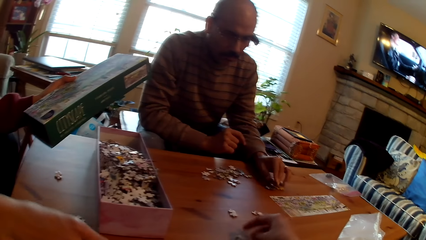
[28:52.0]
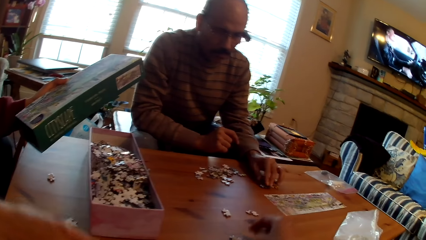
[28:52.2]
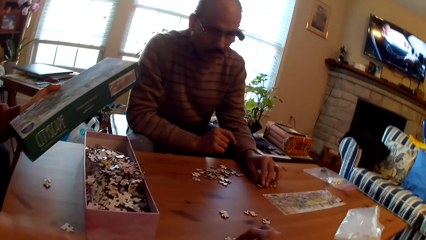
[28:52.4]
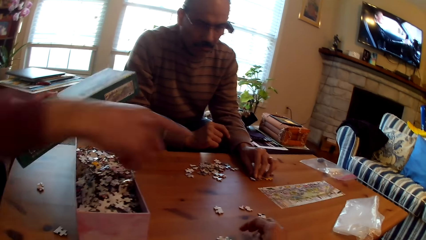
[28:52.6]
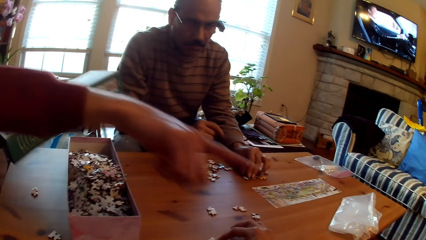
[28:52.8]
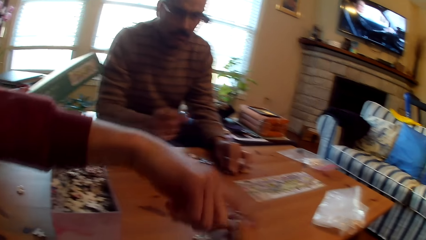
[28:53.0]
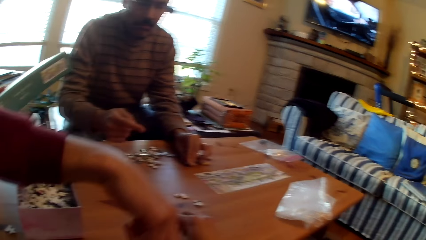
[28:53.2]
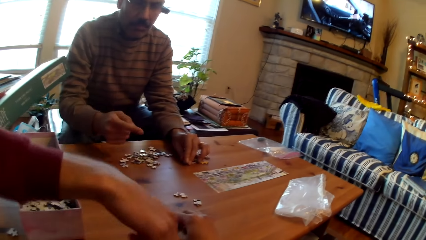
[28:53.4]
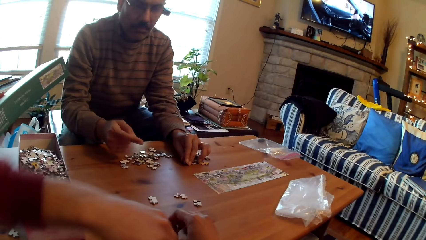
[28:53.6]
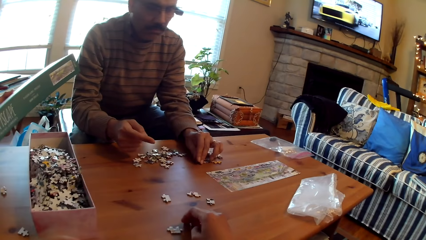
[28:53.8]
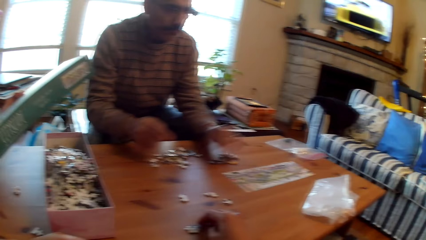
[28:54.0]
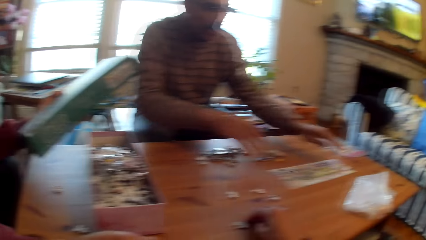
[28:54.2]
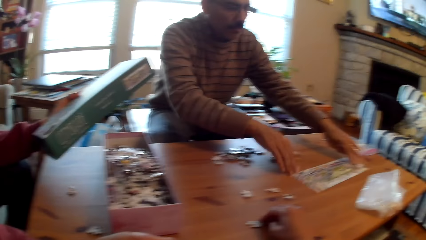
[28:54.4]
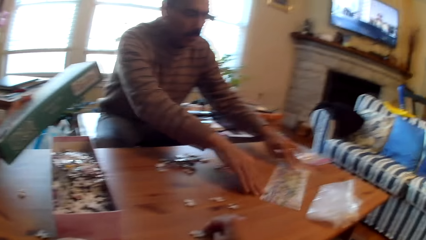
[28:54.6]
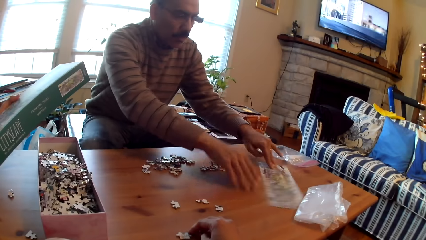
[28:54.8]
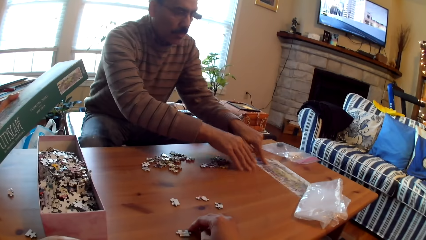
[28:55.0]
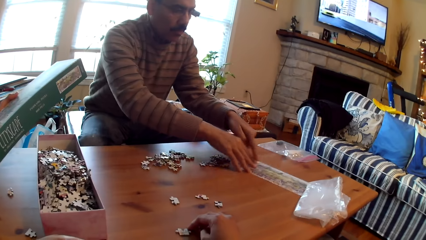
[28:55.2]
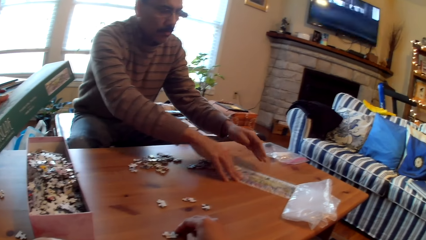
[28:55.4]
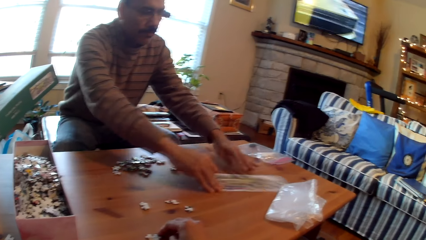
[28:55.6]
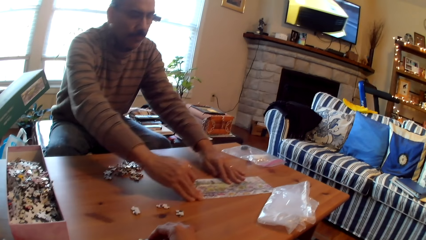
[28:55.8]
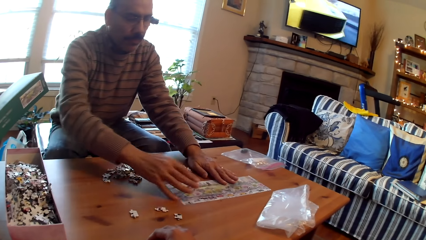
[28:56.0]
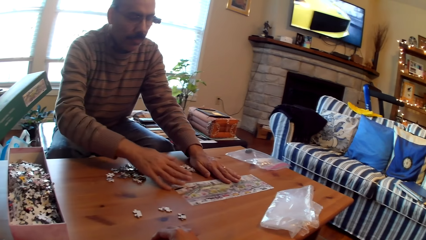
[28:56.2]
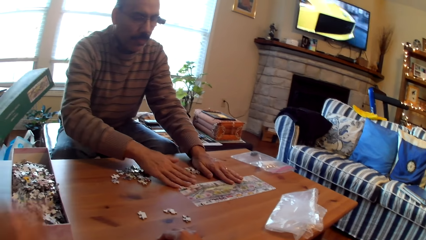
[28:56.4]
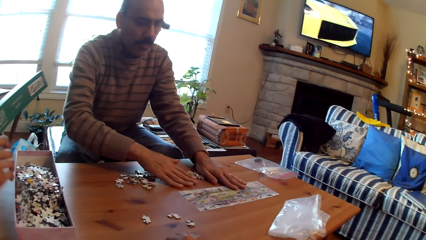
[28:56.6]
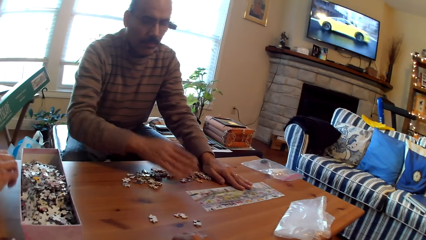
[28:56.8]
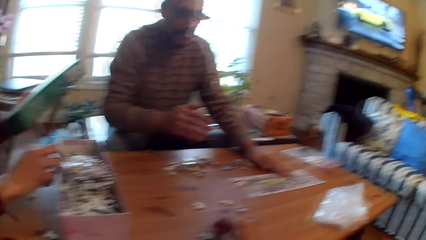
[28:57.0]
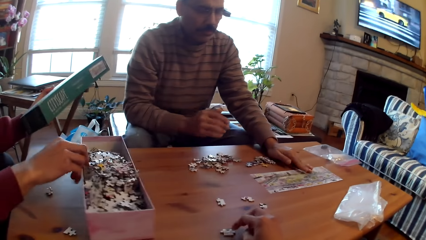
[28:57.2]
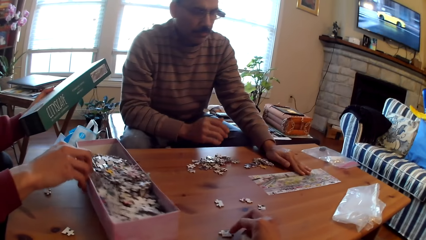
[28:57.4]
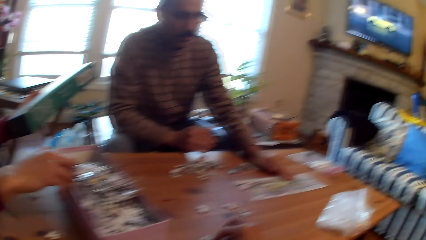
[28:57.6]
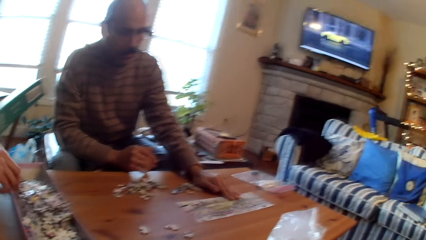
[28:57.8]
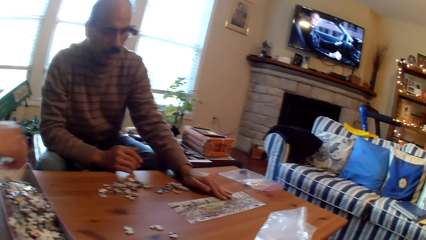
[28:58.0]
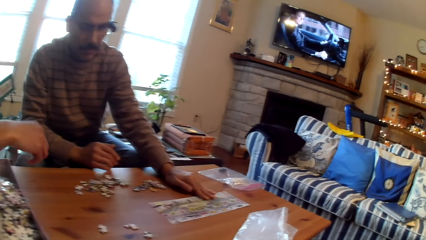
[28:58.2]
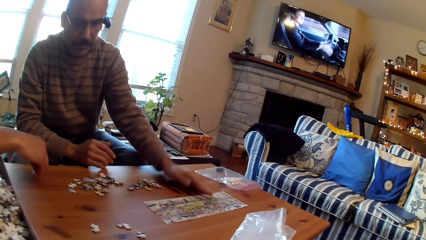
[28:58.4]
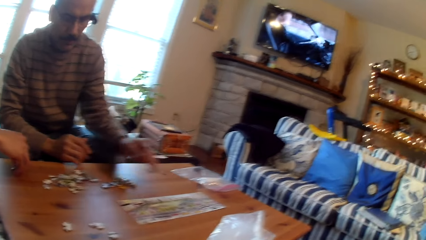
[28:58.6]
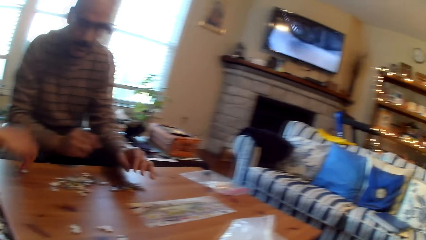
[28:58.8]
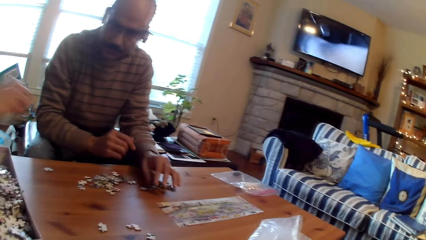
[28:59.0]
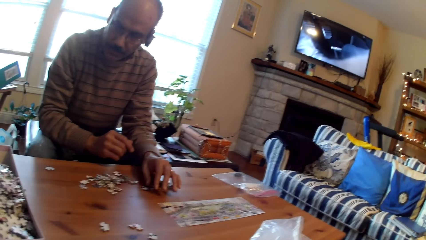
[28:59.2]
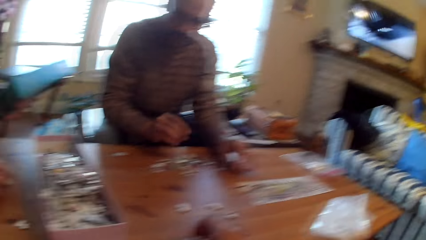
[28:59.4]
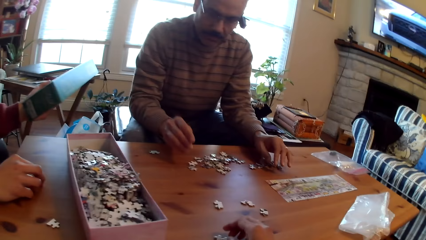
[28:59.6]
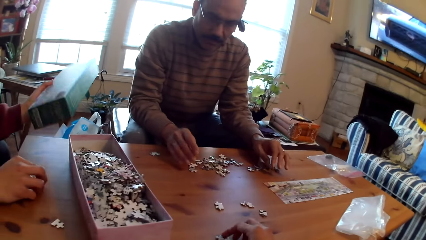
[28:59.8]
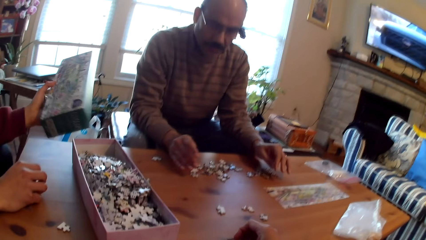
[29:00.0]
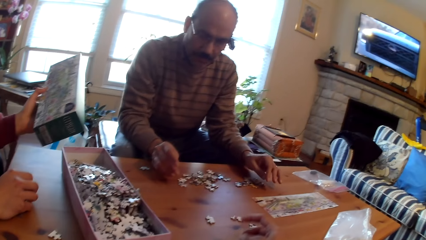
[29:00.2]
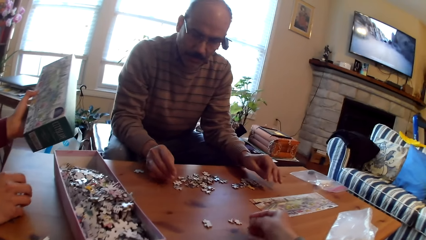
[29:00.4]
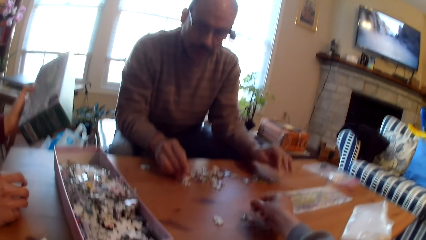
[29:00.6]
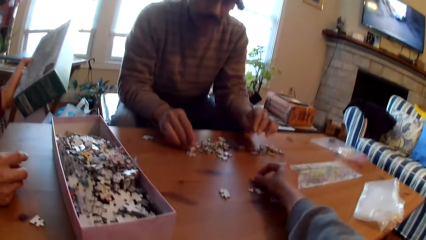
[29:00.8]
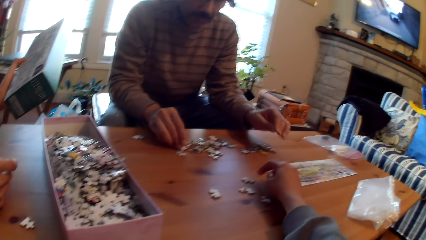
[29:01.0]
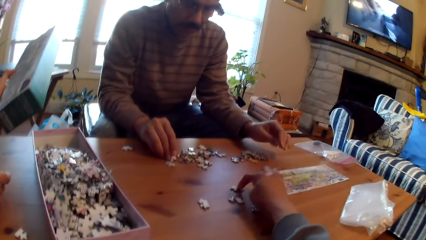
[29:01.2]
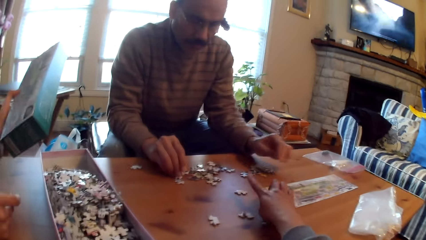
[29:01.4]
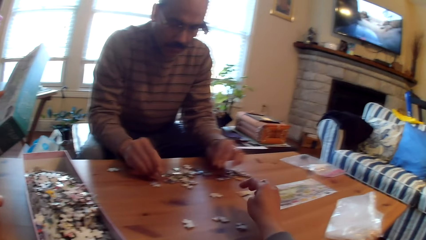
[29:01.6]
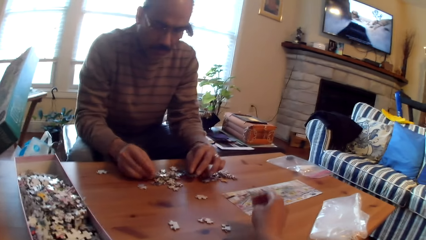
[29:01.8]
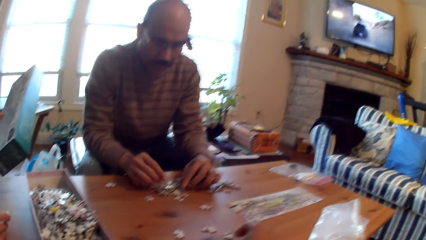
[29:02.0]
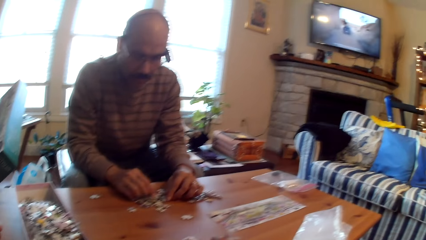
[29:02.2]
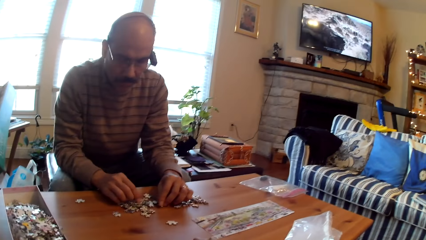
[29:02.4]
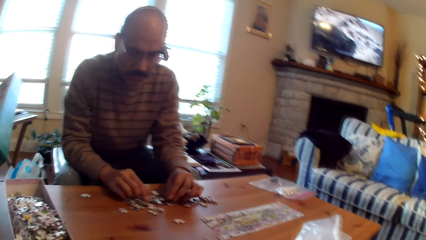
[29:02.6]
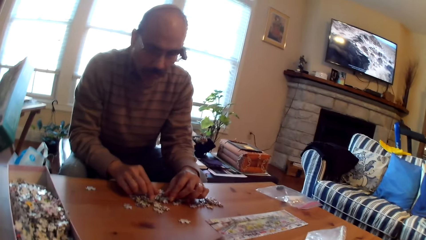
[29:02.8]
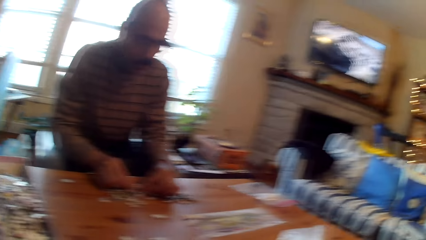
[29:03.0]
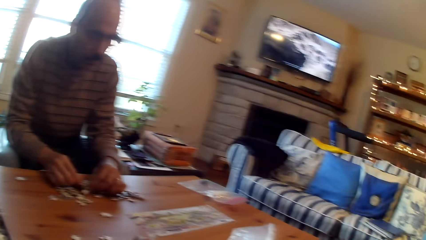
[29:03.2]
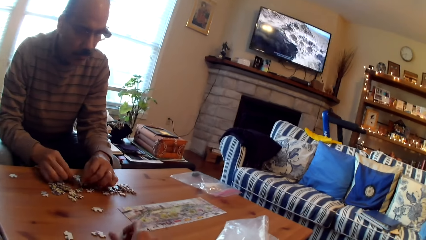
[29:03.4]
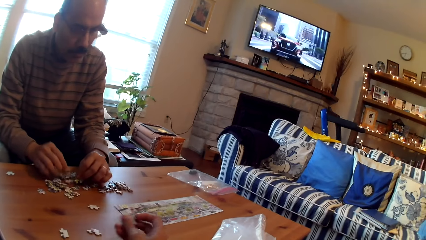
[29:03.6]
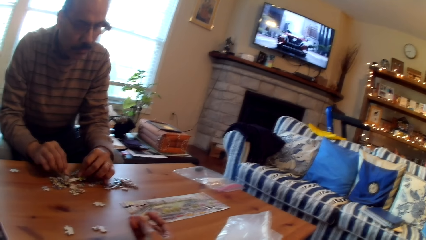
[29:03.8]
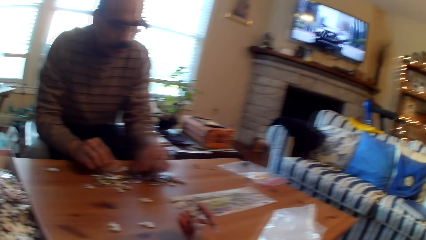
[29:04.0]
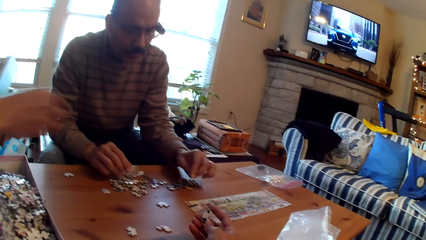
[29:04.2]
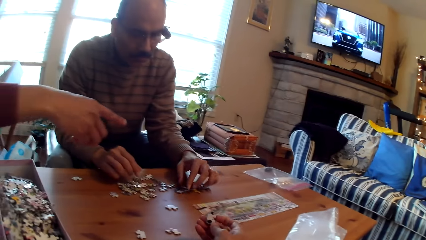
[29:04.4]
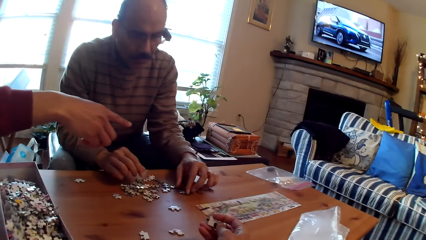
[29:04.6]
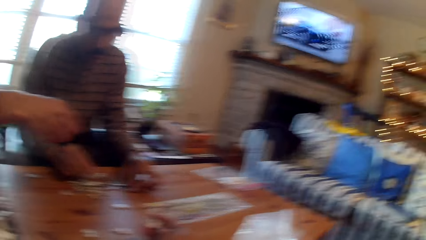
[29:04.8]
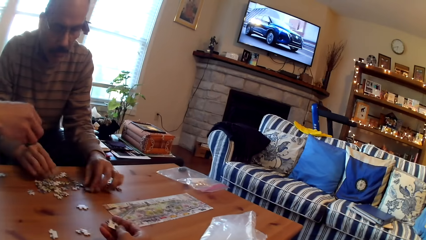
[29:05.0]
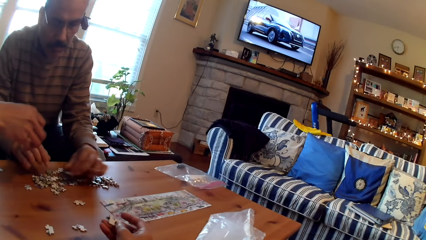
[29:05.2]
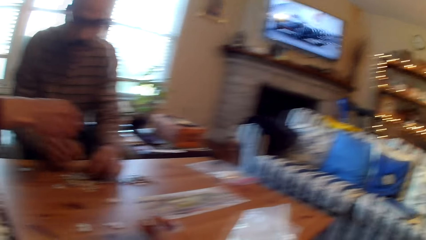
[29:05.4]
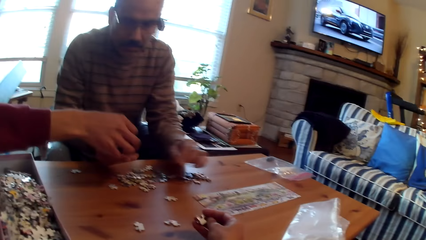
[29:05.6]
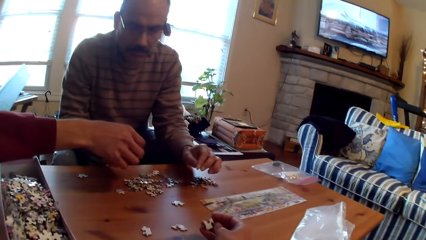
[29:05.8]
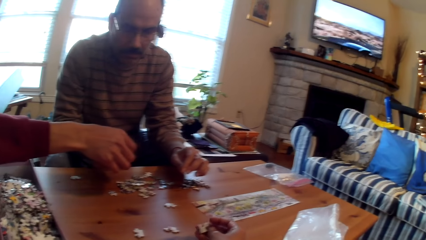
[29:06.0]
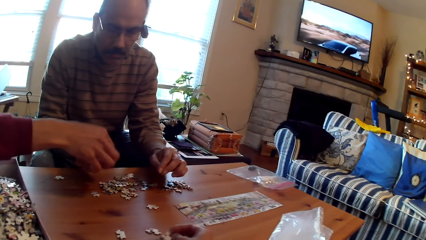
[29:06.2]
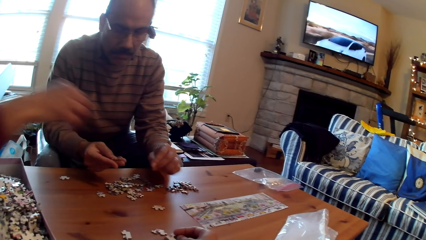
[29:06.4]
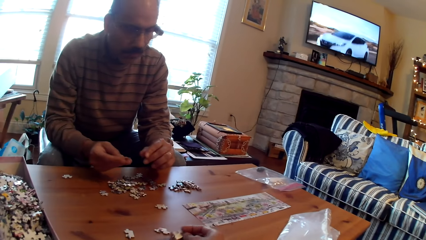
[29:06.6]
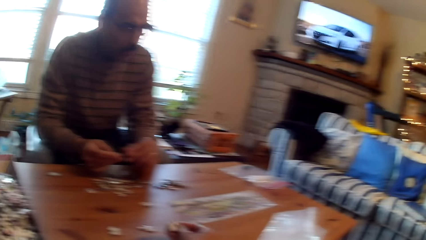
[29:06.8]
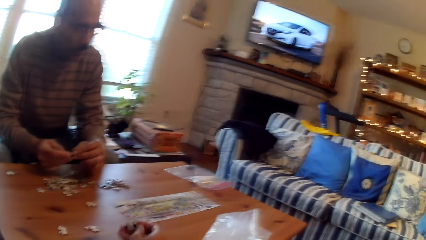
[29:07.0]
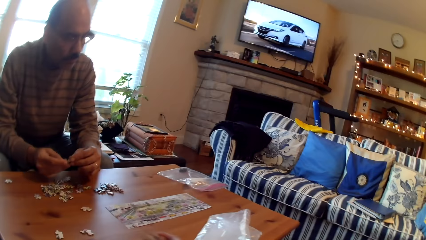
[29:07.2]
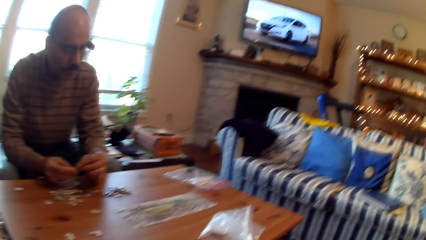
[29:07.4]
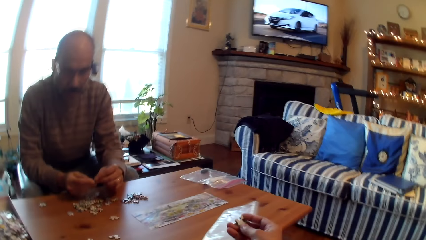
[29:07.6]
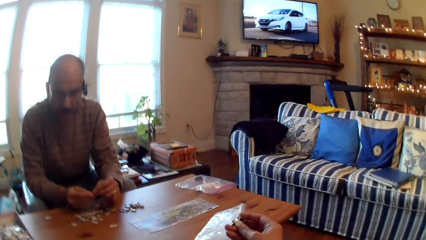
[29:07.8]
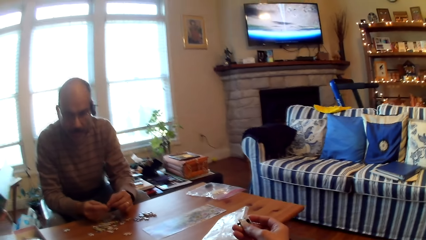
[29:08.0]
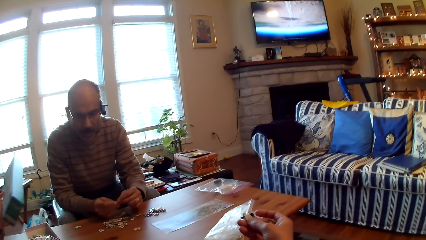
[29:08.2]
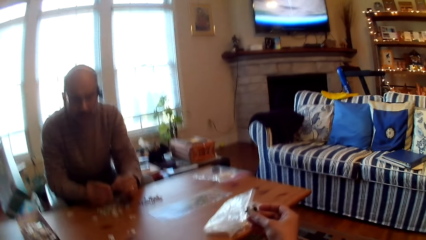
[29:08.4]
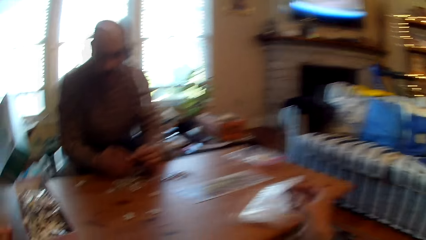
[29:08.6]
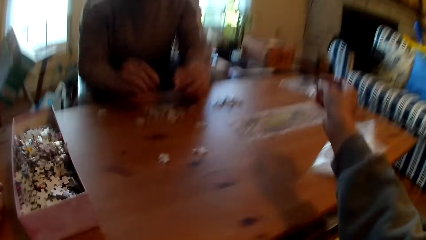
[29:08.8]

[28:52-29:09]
A man converses with the camera wearer. Another man sorts puzzle pieces on the table. The other man adjusts a paper on the table and moves the paper. The first man moves a box of puzzles on the table. The camera wearer sorts puzzle pieces on the table. They move the card. The other man sorts puzzle pieces on the table and arranges the cards. The first man converses with the other man.
